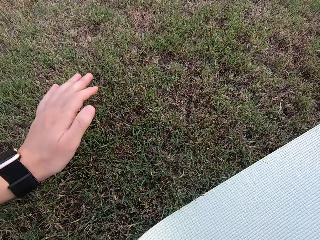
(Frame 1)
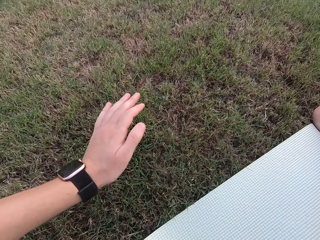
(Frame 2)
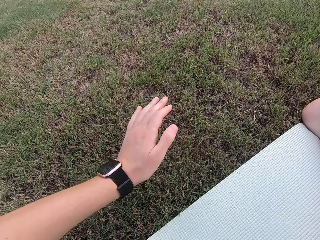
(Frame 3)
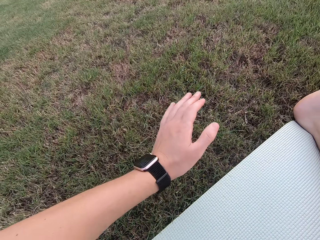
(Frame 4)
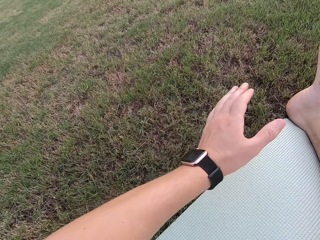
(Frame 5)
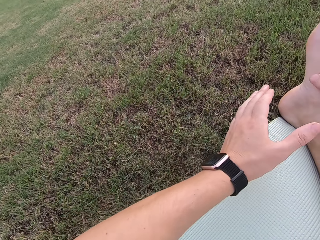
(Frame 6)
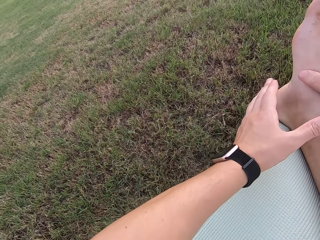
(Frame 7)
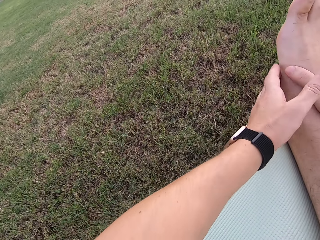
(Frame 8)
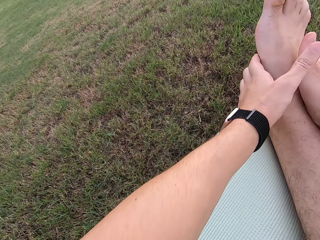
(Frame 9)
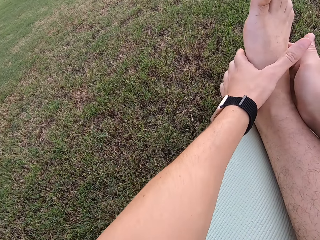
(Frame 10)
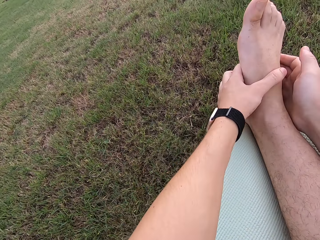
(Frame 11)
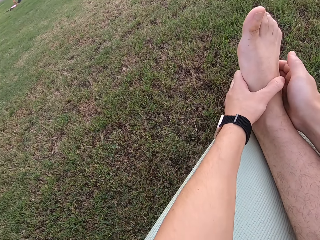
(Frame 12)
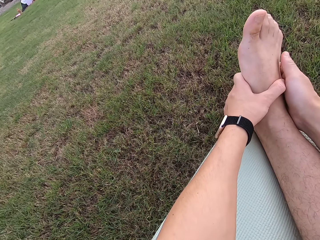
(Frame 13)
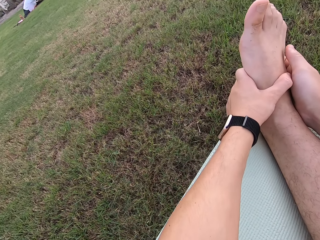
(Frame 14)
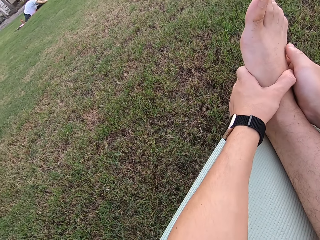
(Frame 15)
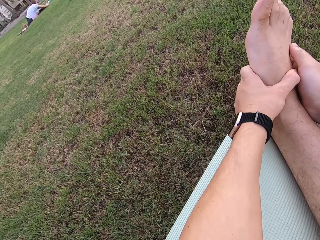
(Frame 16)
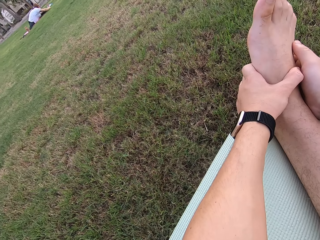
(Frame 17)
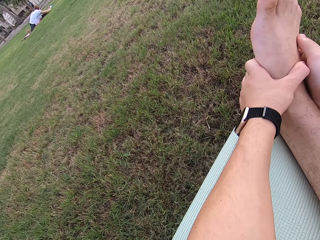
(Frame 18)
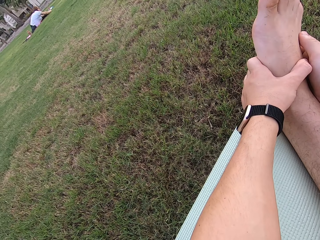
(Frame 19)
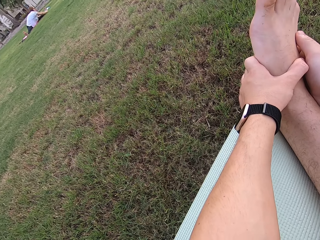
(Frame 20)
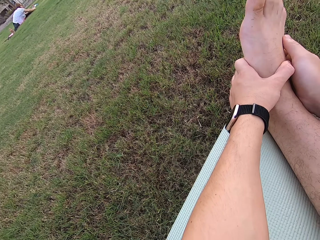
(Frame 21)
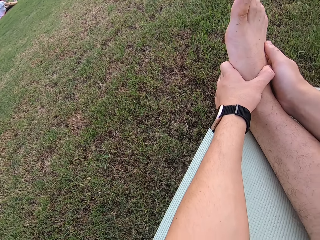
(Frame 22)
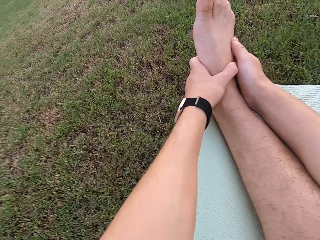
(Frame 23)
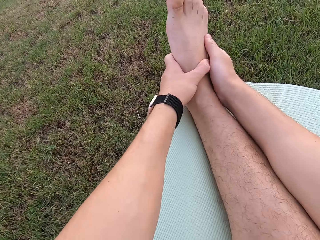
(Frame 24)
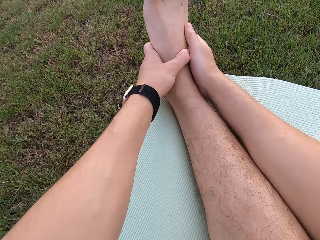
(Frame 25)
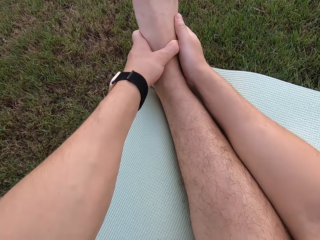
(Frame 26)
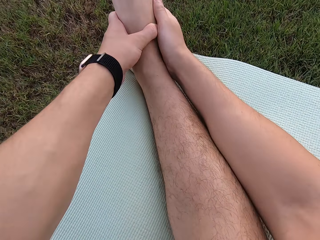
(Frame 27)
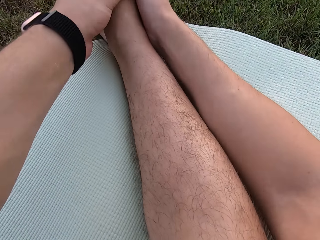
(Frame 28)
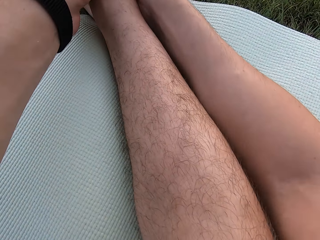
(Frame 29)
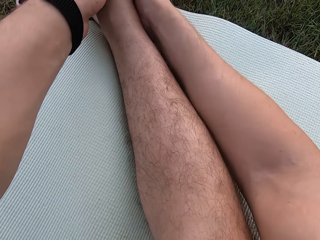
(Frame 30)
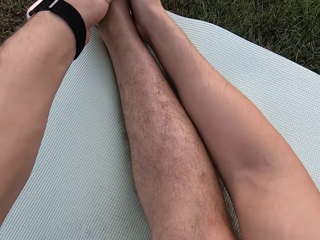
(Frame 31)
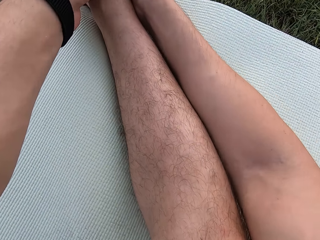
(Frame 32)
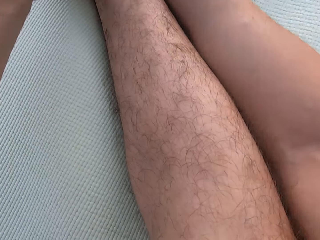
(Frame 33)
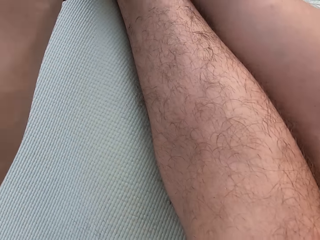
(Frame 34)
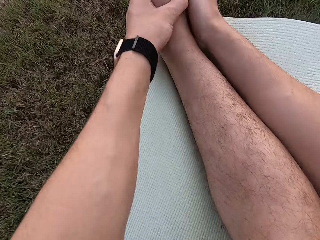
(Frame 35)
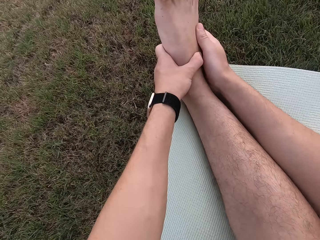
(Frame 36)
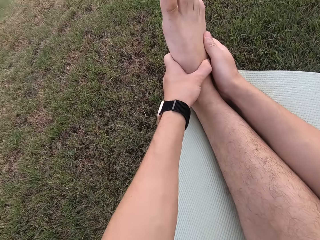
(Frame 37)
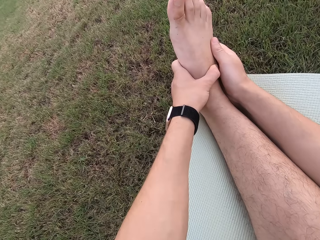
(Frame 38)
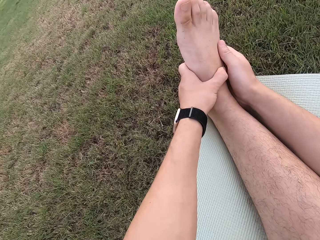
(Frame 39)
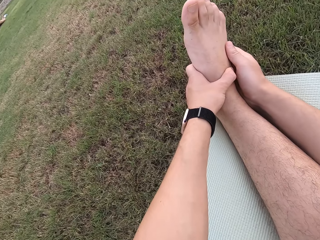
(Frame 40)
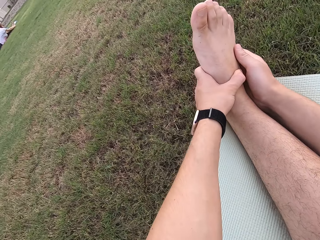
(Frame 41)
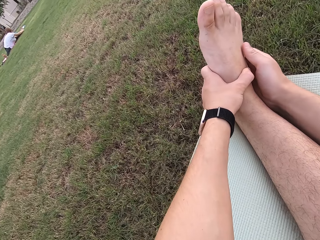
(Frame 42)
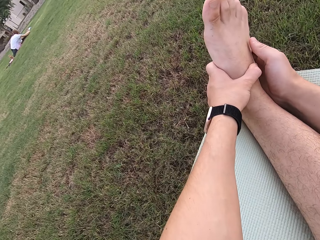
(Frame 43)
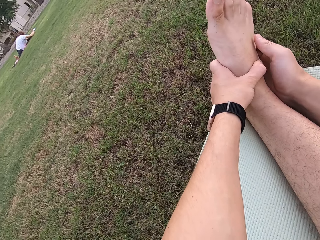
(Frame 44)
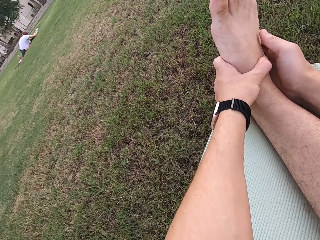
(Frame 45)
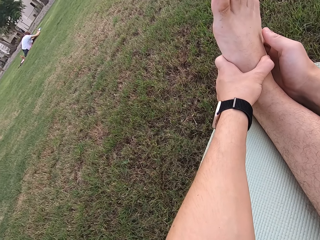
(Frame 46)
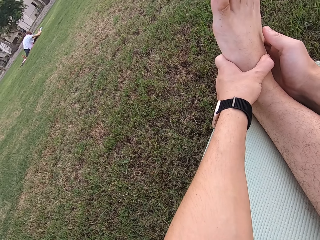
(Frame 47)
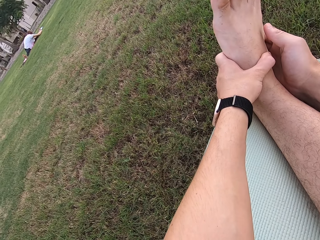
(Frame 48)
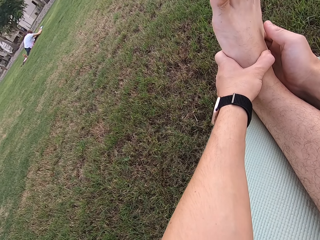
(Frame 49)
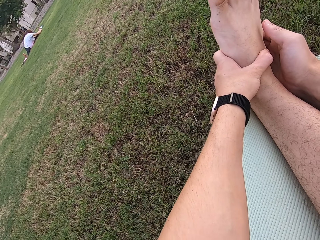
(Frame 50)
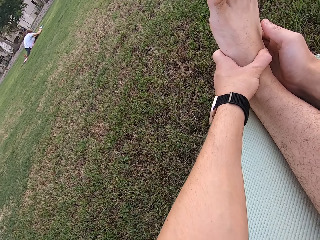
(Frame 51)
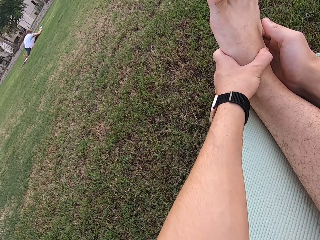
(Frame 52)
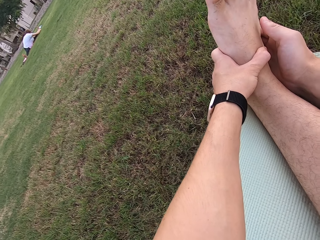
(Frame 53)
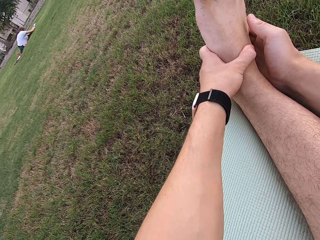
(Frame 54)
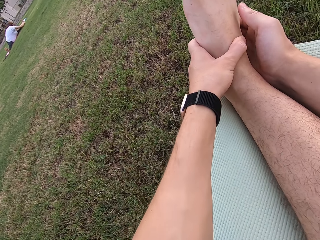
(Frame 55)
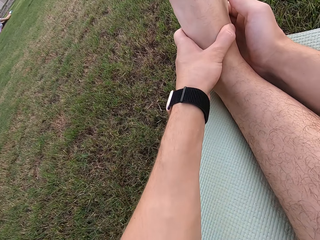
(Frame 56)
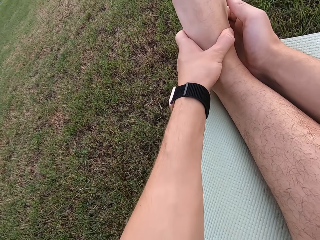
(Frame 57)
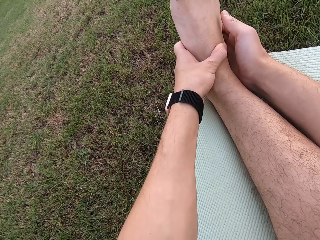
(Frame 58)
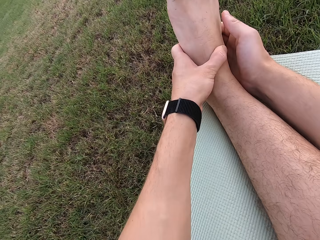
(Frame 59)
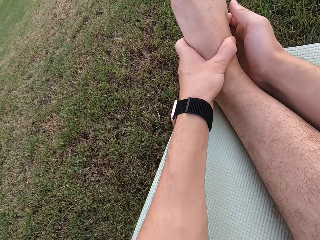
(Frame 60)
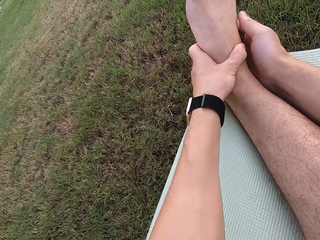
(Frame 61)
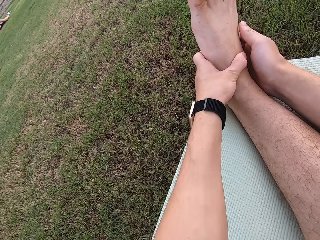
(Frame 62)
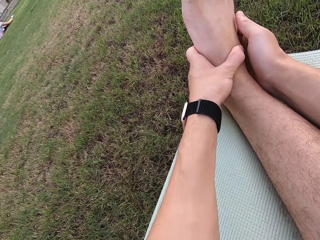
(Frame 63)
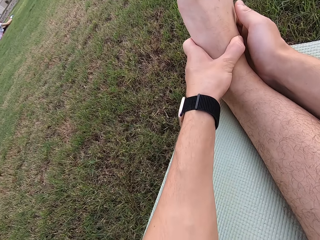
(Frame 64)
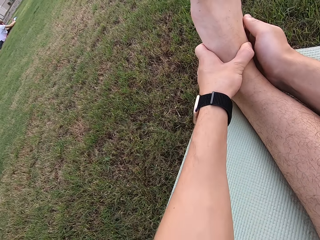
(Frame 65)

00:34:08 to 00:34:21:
The camera wearer touches the right leg. They hold the foot with both hands. They stare at the exercise mat. They look around the field.

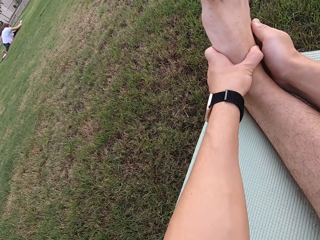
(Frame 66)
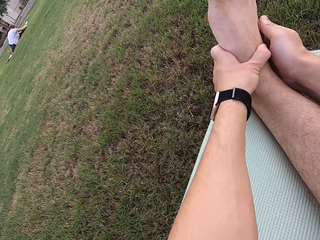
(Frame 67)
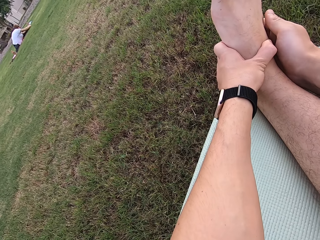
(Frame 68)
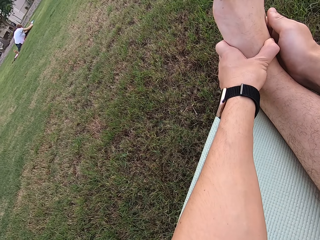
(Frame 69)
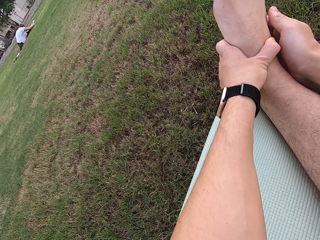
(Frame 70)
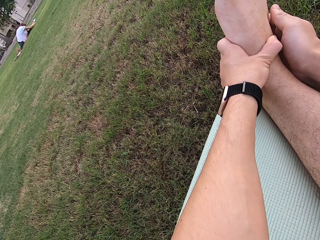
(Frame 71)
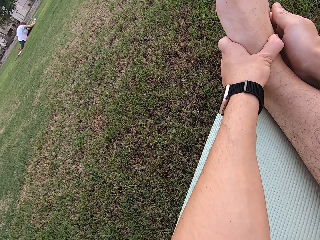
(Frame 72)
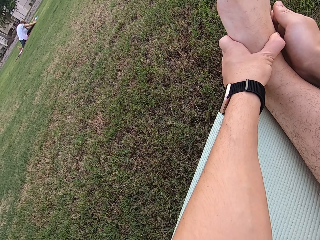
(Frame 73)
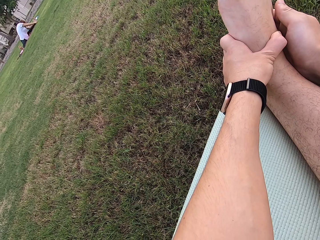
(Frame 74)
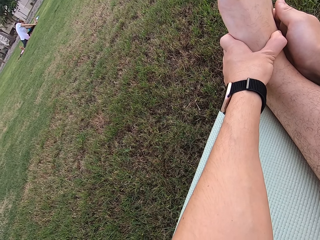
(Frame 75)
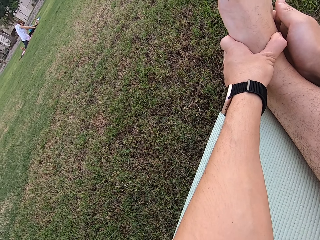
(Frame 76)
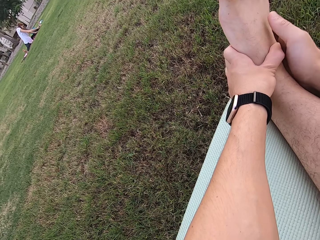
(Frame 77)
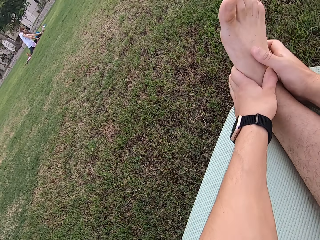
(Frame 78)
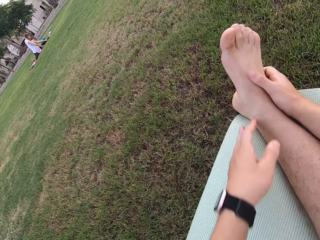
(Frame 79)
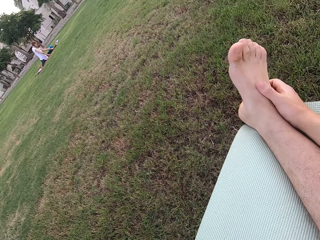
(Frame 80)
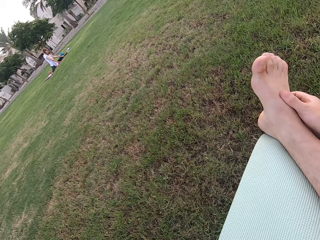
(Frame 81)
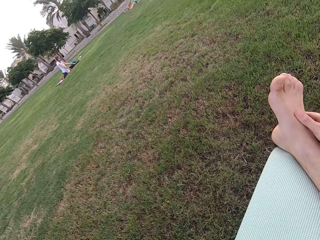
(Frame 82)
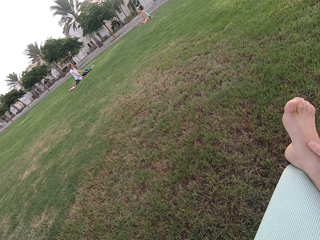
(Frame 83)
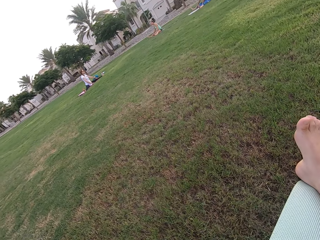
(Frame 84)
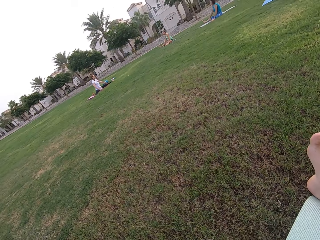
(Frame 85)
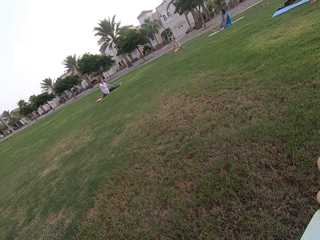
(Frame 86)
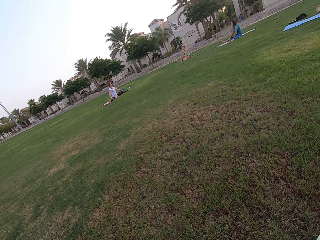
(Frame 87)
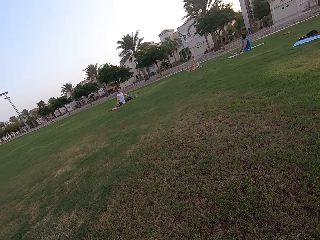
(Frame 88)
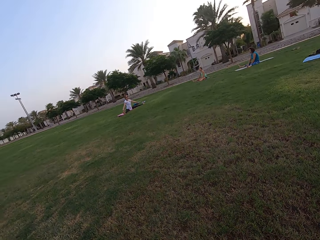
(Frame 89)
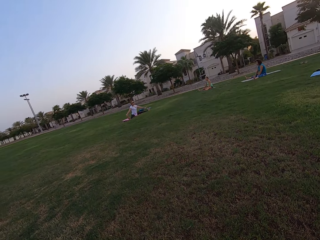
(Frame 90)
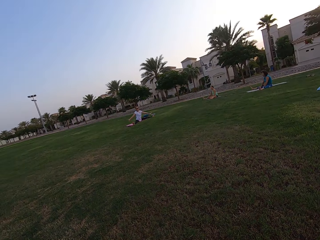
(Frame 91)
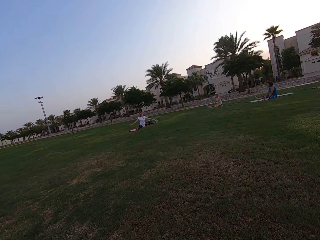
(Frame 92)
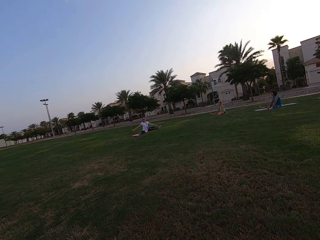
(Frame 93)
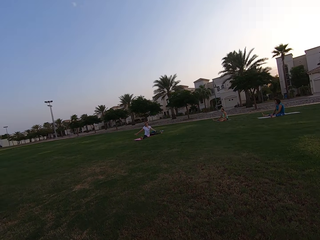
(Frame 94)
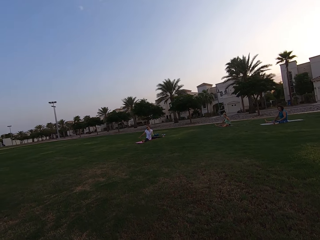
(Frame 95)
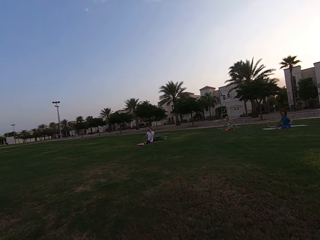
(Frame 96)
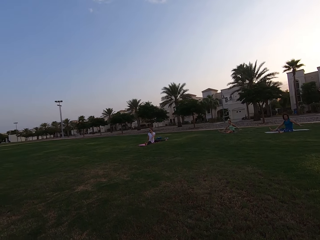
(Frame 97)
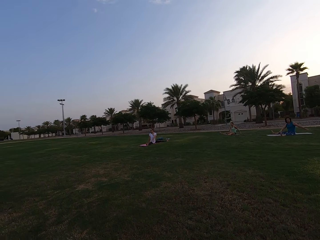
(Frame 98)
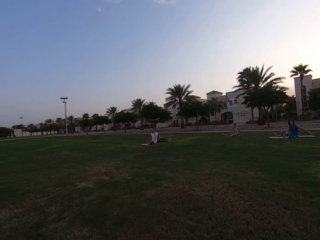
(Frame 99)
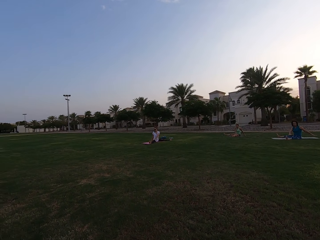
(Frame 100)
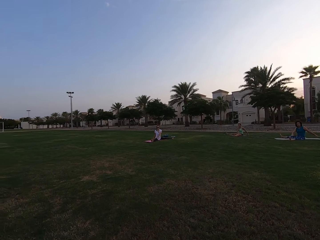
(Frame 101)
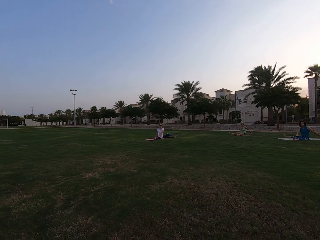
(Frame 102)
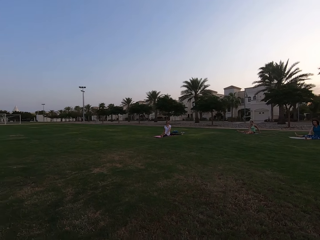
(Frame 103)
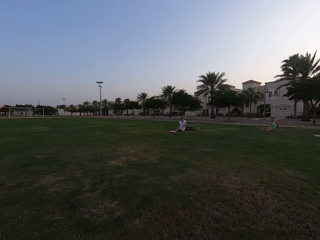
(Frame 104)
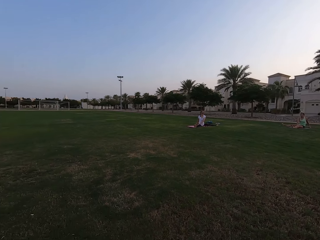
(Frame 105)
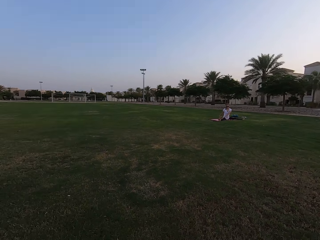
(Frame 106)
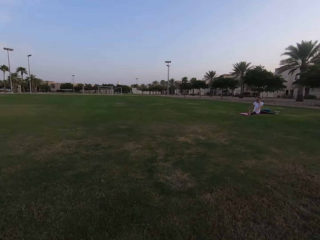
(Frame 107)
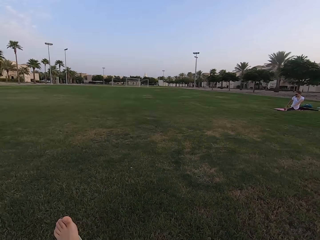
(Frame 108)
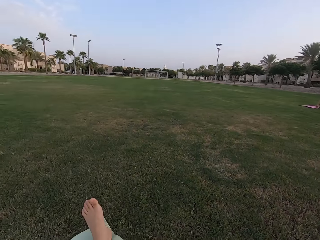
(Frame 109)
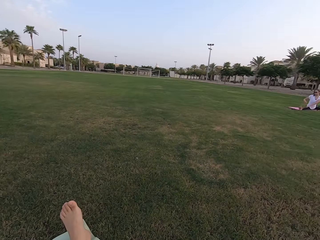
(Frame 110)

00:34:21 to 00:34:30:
The camera wearer removes his left hand from the leg. He looks around the field.
